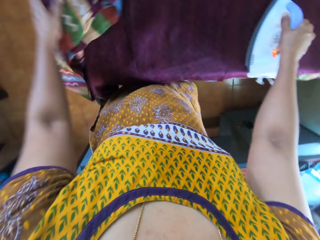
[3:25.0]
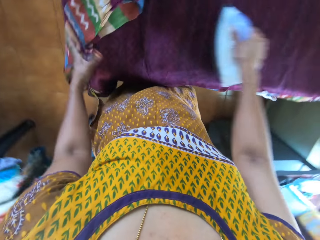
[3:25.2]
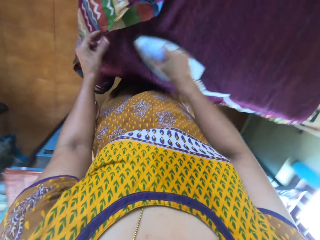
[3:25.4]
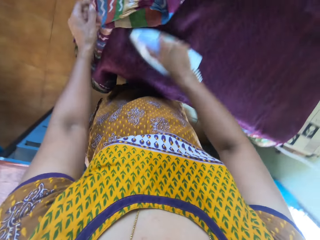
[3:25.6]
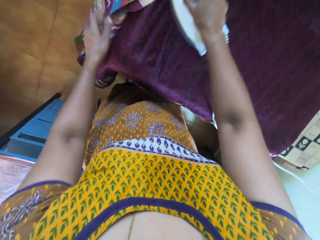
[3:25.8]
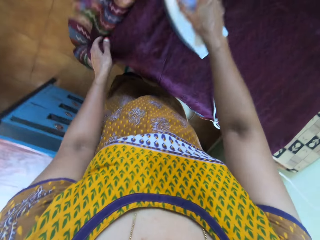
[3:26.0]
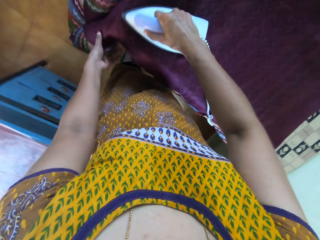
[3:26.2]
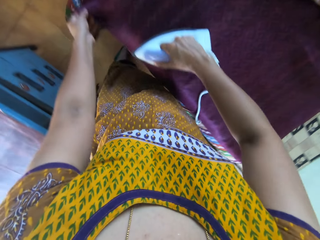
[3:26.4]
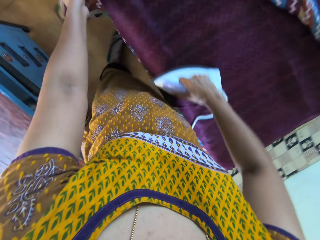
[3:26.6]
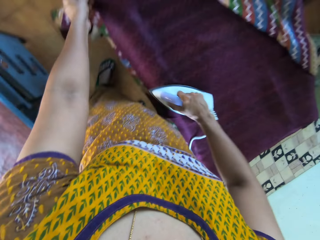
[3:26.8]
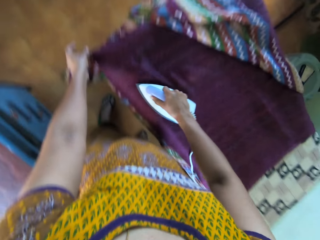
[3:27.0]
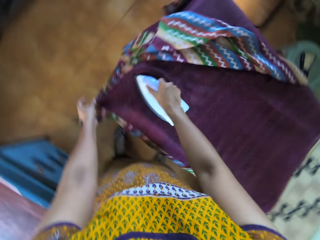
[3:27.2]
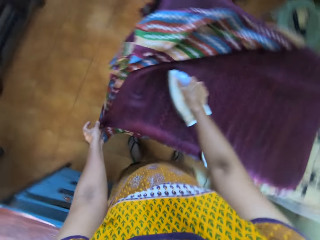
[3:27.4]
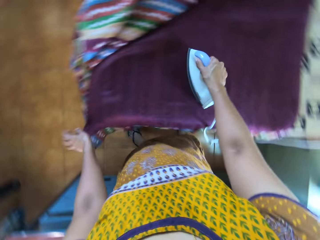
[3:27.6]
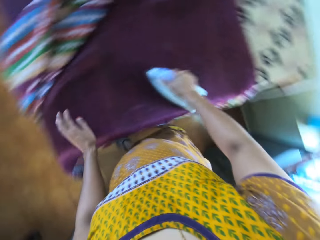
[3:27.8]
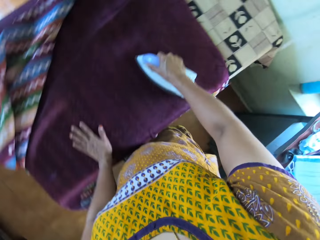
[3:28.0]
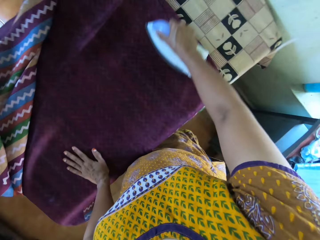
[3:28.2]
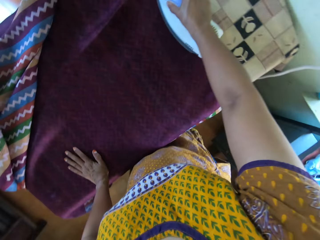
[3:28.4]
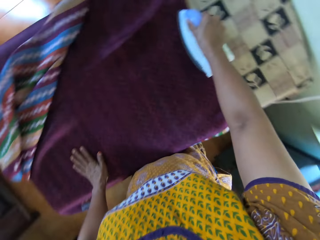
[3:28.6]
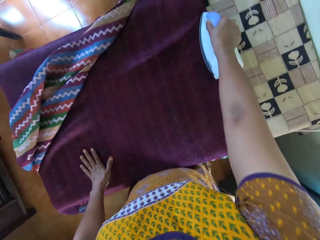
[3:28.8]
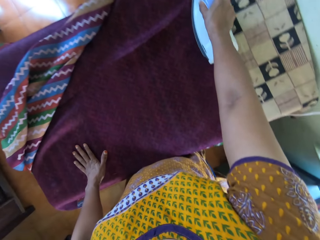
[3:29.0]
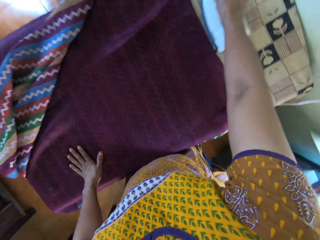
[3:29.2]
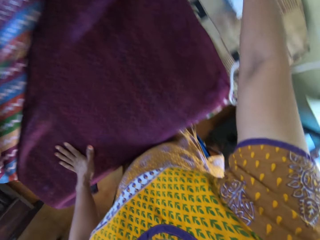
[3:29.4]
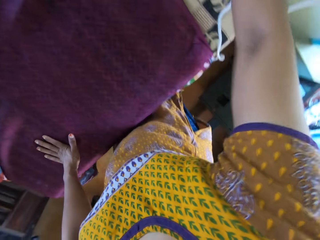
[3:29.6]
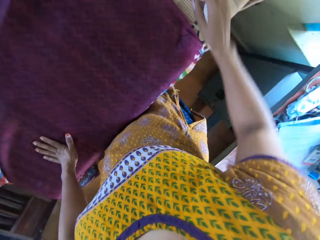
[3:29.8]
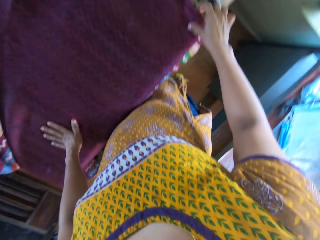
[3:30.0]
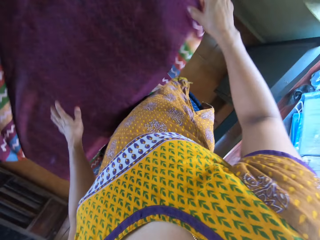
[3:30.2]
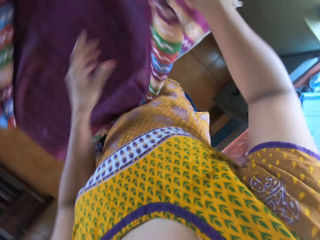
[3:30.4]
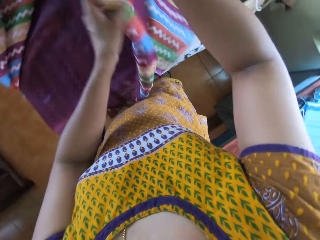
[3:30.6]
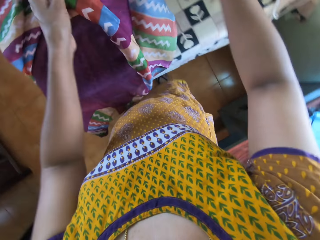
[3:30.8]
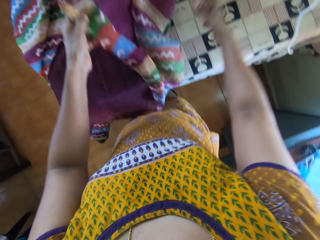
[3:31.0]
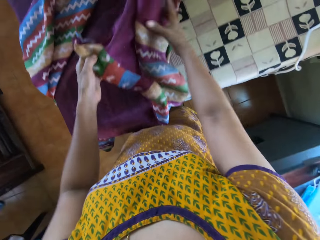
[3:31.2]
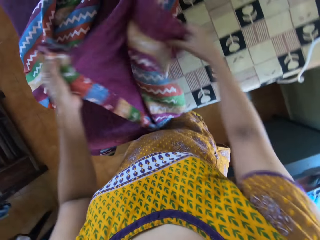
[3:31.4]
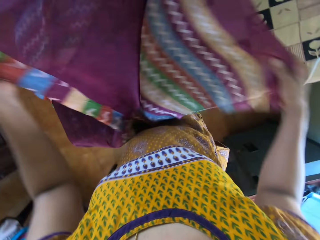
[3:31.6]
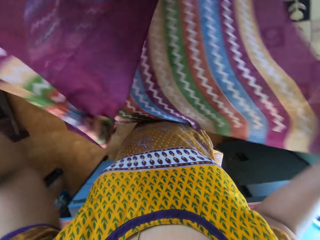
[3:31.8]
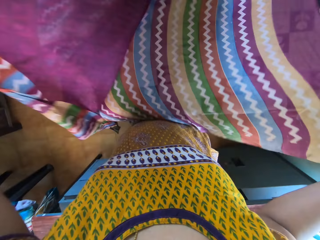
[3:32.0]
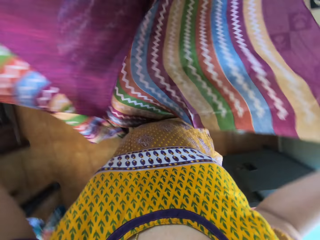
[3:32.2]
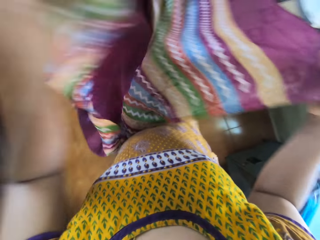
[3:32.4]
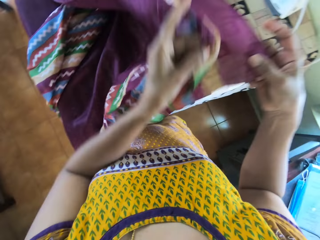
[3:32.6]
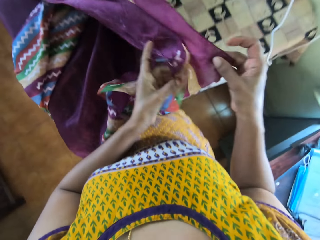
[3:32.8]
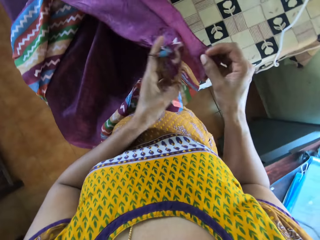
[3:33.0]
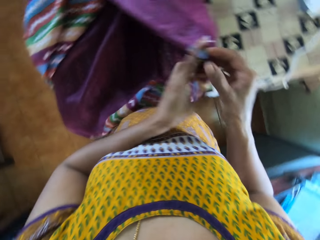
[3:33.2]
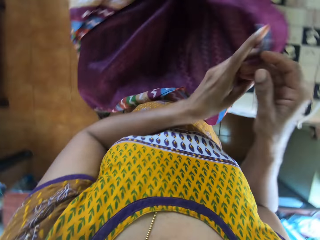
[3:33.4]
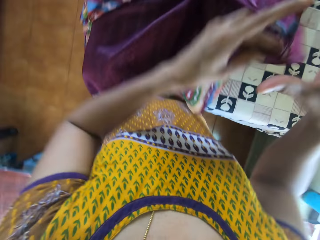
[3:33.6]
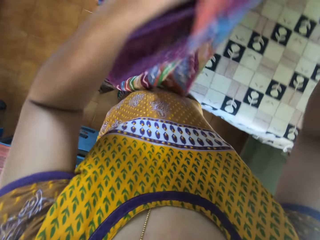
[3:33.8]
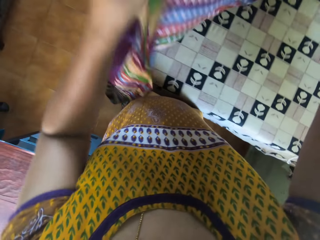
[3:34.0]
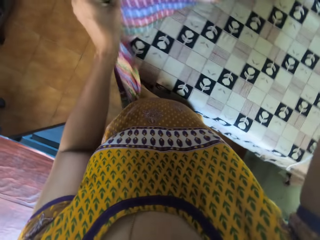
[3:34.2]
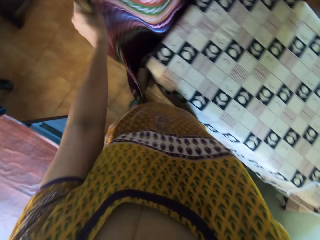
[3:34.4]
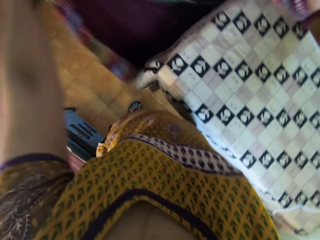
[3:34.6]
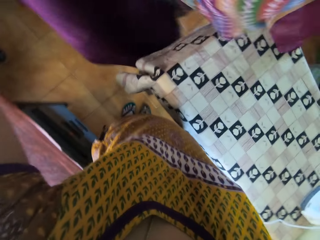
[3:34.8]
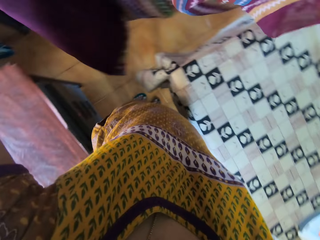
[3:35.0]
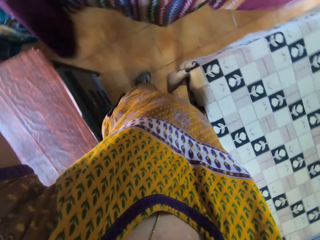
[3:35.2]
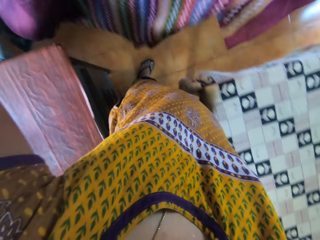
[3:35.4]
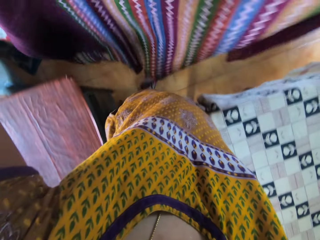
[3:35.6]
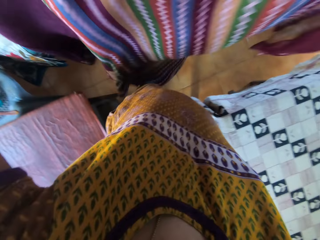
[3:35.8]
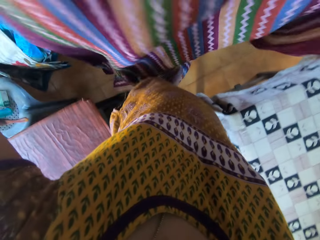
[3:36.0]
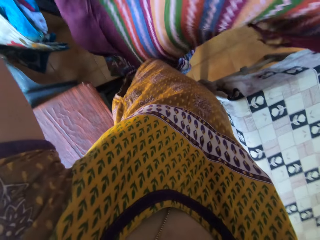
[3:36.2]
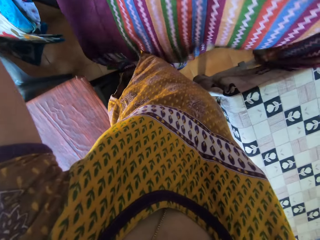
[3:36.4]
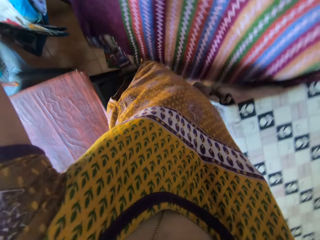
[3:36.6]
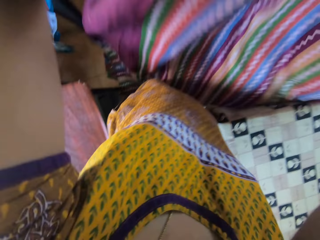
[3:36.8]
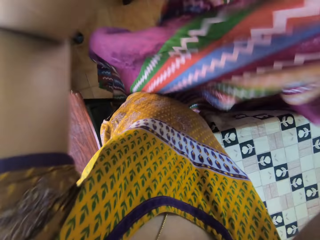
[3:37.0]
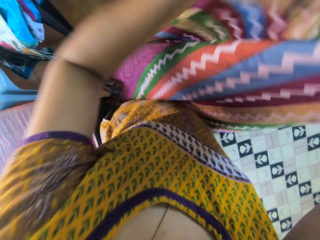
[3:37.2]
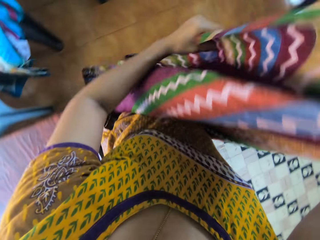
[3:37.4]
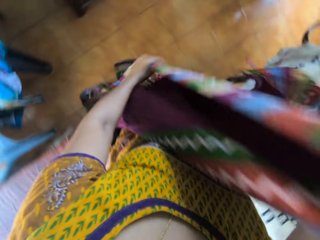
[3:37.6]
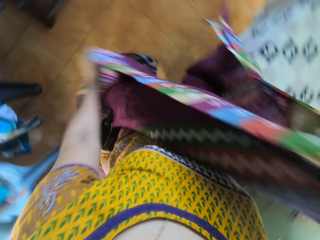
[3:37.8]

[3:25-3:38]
The camera wearer irons the fabric with an iron box or electric iron. She drops the electric iron on the table with her right hand. She adjusts the fabric on the table with both hands. She unfolds the fabric. She aligns the fabric together. She holds the fabric. She picks up the fabric from the table with both hands. She adjusts the fabric with both hands.

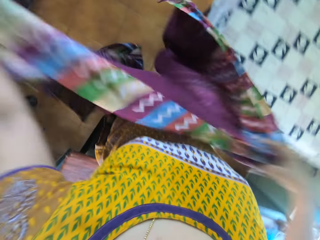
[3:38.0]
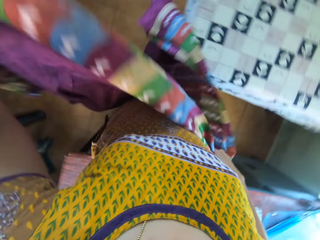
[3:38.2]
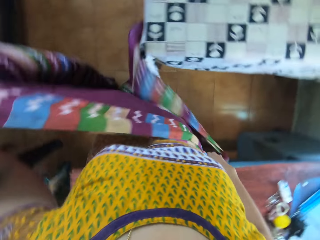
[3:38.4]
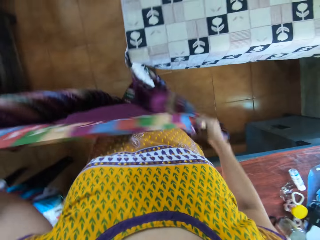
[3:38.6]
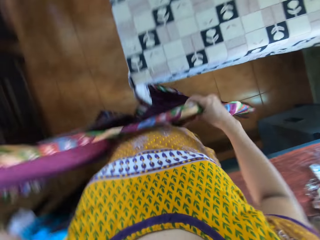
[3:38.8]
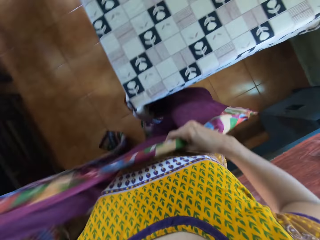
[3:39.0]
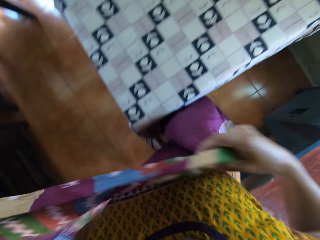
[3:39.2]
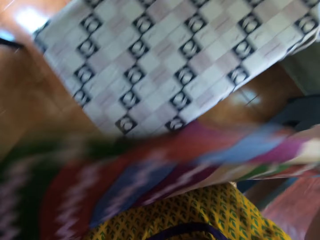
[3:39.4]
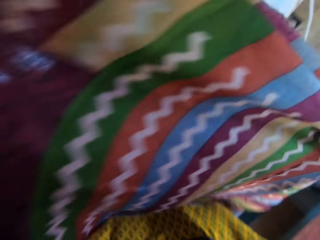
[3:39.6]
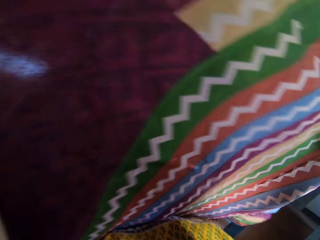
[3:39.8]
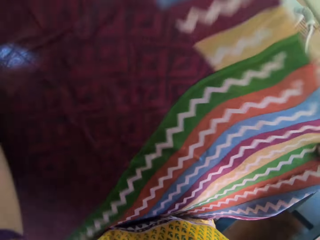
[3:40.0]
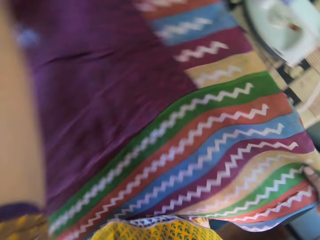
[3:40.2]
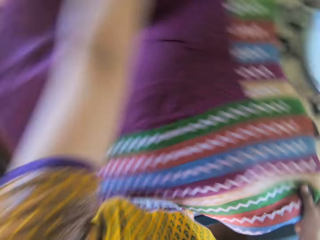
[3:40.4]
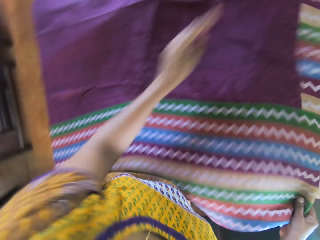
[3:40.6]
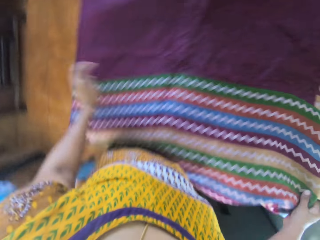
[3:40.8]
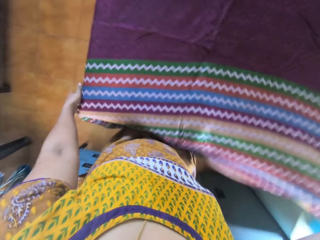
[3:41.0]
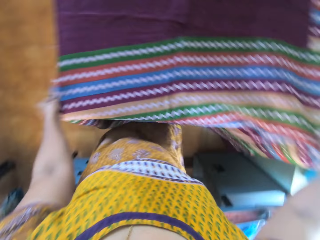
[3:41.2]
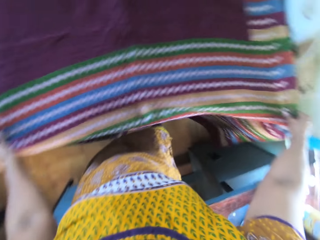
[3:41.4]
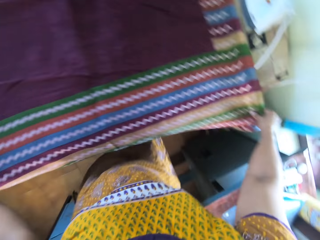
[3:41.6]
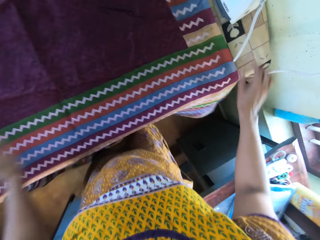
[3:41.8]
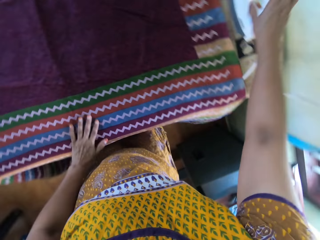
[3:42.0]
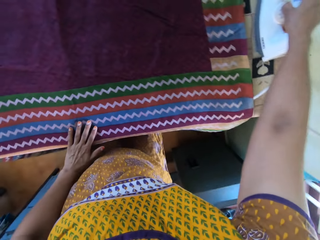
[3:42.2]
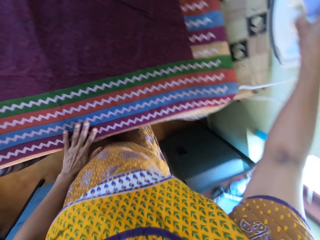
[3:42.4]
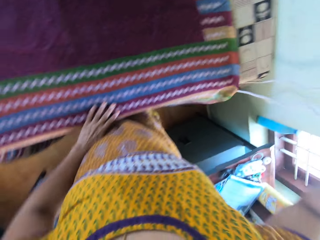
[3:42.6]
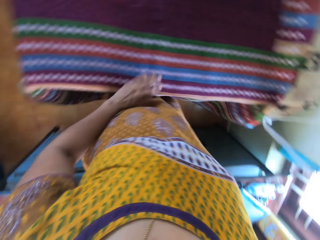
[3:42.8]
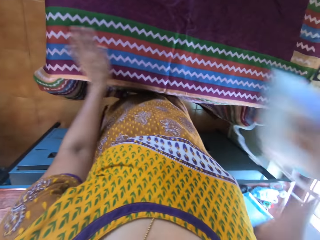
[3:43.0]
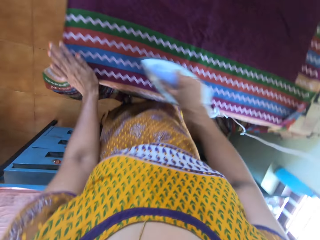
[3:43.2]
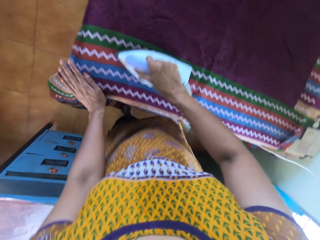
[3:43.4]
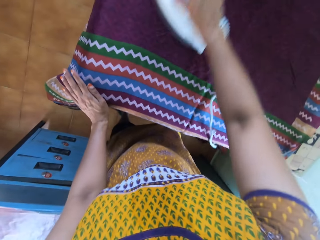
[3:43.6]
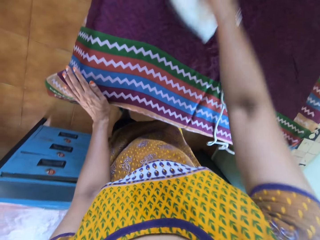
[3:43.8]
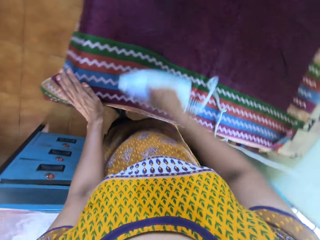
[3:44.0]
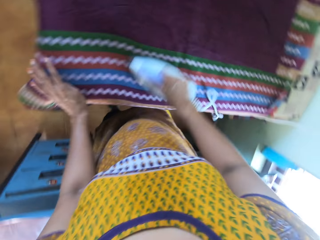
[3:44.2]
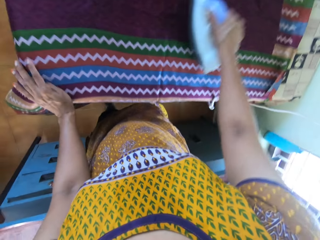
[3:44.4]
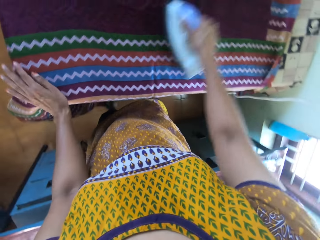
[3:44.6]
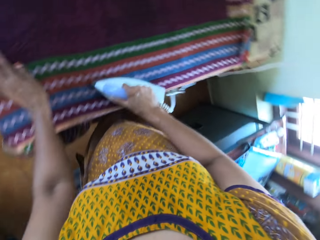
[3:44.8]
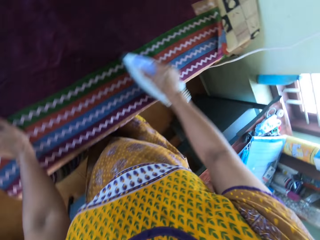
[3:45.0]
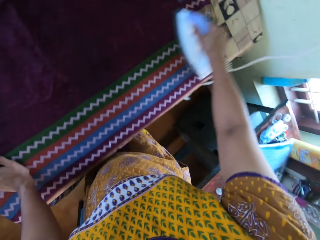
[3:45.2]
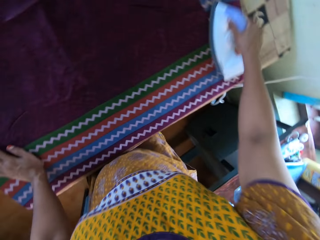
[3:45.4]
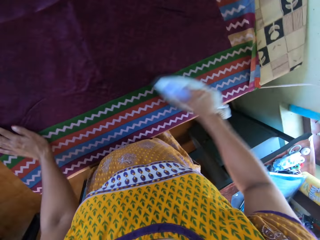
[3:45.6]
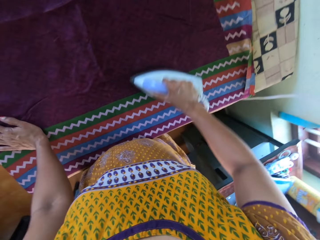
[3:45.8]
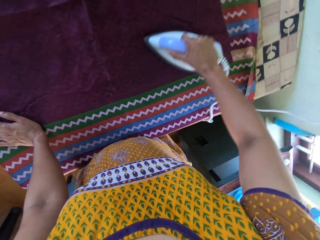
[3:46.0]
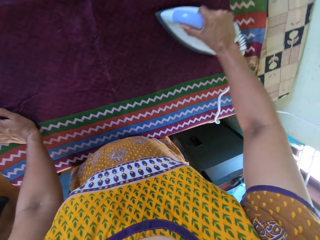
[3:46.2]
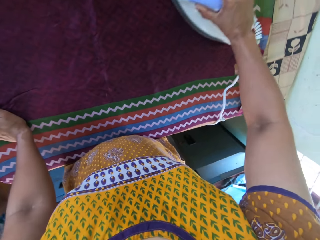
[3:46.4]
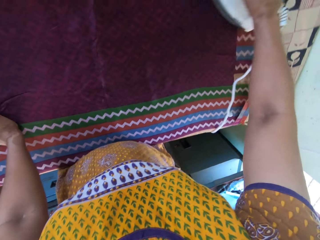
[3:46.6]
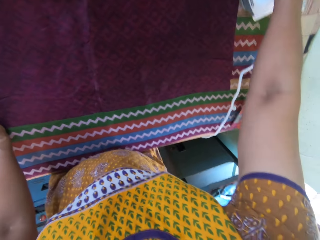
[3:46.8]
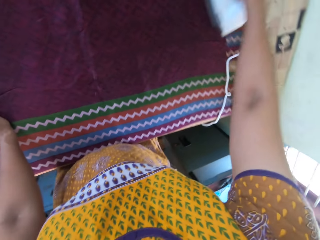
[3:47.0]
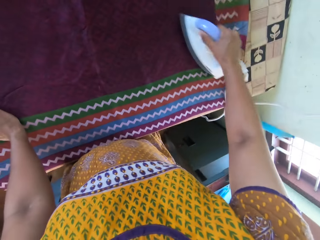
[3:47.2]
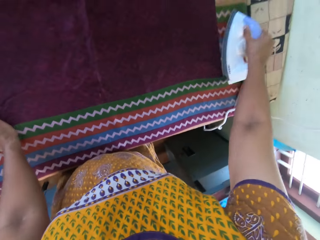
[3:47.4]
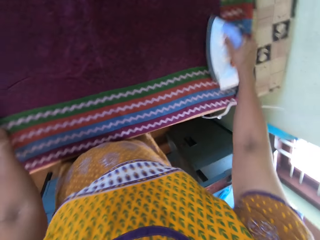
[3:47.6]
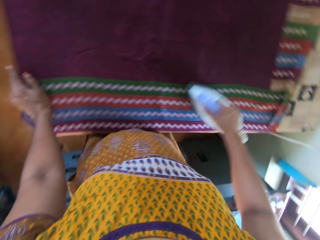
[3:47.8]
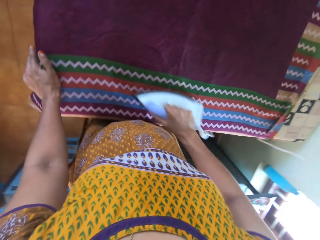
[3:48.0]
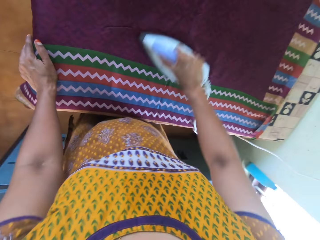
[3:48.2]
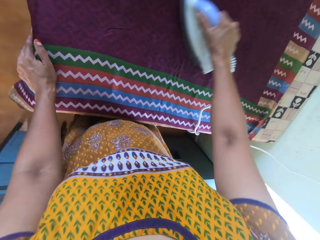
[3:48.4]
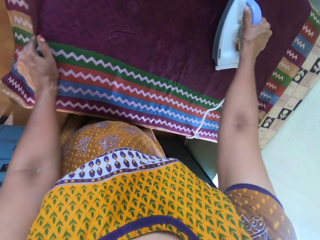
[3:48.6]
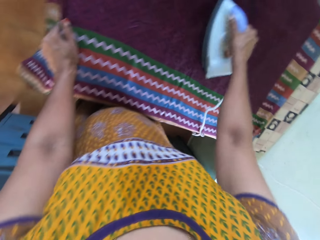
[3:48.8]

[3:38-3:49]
The camera wearer drops the fabric on the table with both hands. She adjusts the fabric on the table with both hands. She picks up the electric iron from the table with her right hand. She irons the fabric on the table with the electric iron in her right hand.
